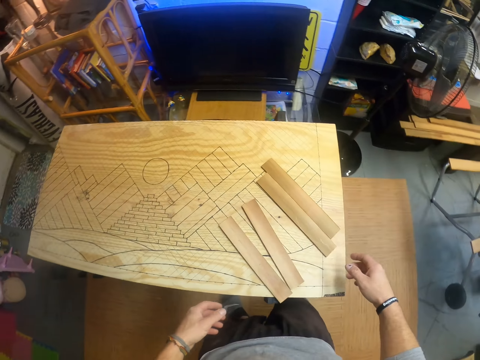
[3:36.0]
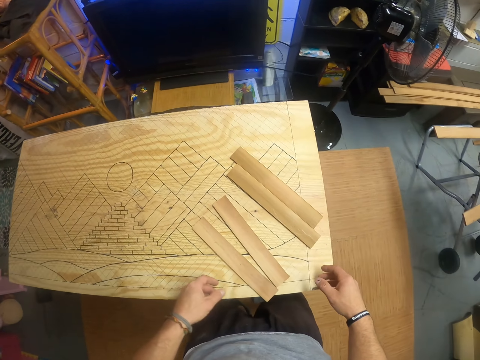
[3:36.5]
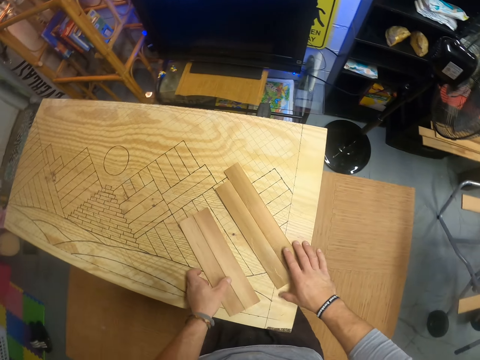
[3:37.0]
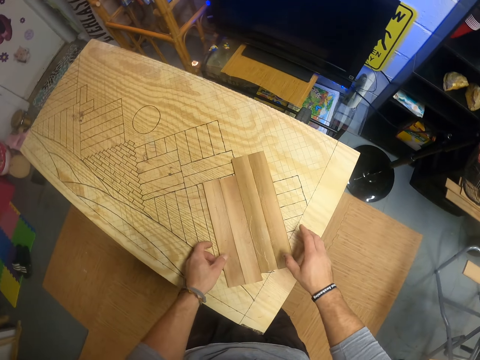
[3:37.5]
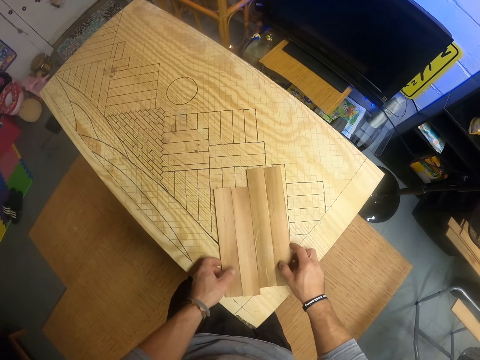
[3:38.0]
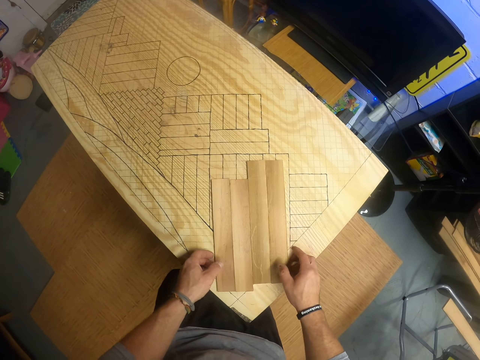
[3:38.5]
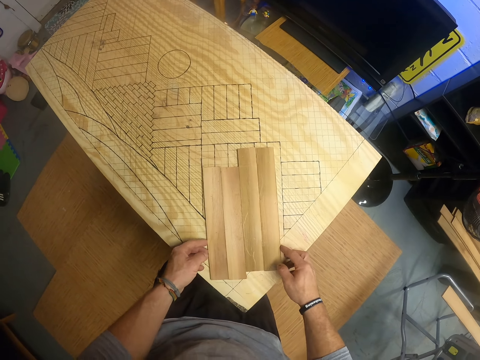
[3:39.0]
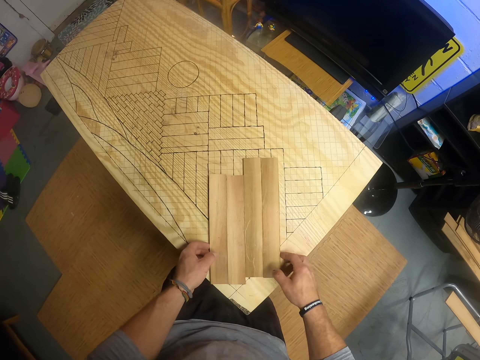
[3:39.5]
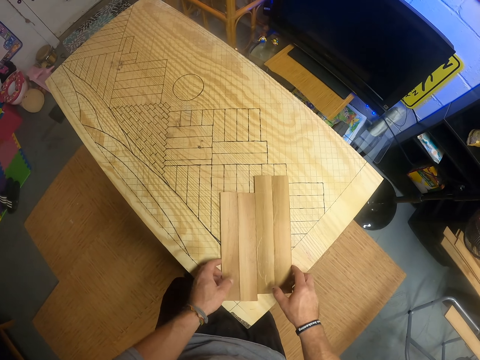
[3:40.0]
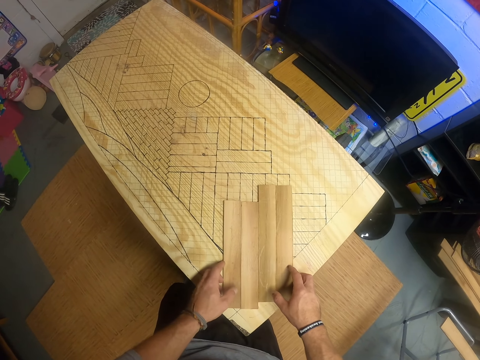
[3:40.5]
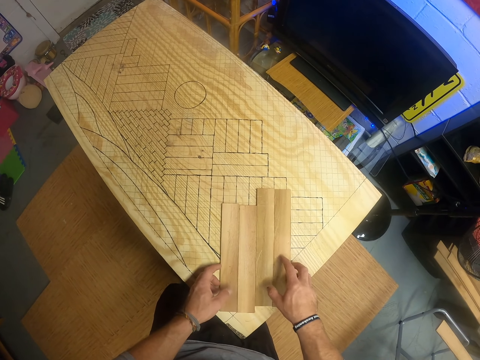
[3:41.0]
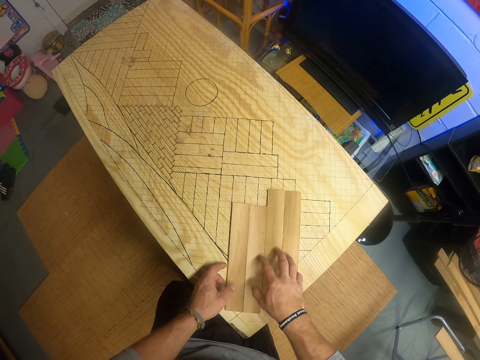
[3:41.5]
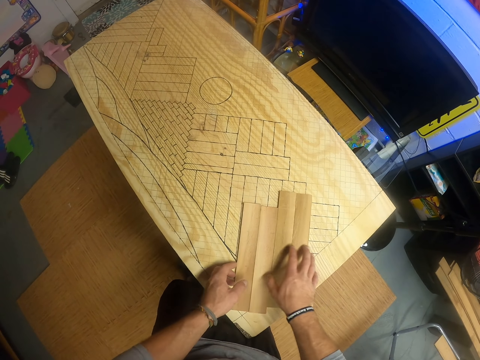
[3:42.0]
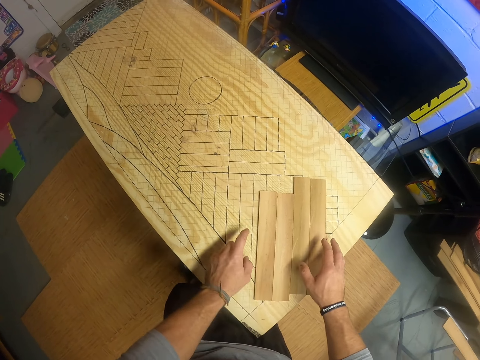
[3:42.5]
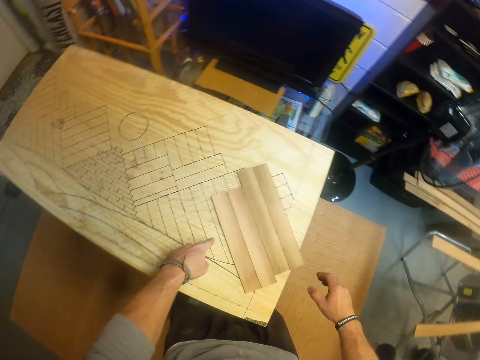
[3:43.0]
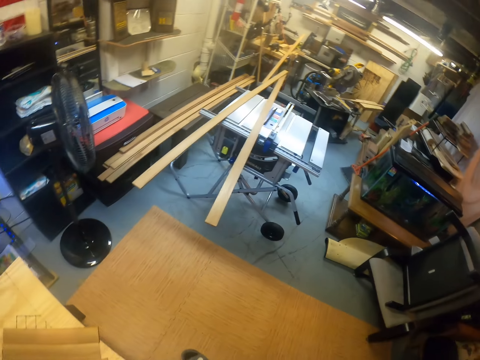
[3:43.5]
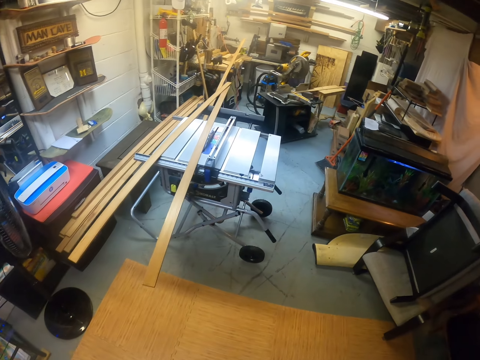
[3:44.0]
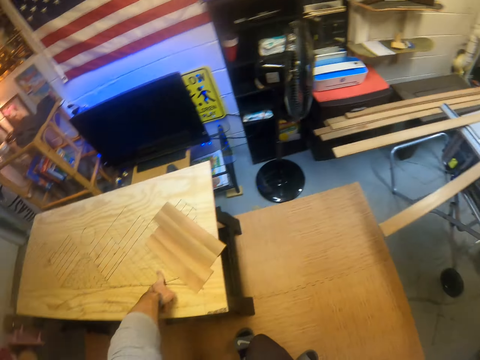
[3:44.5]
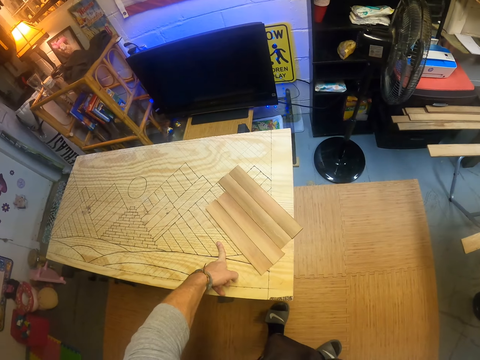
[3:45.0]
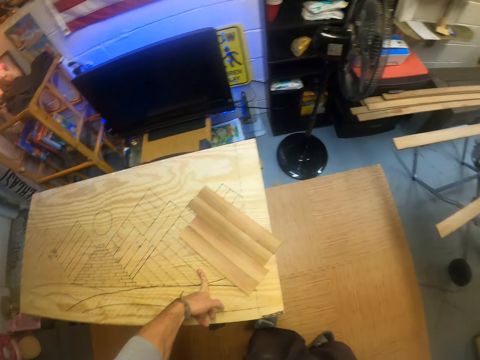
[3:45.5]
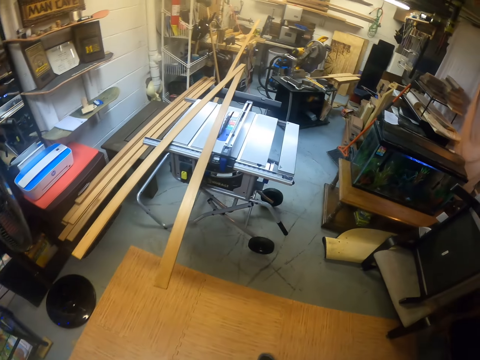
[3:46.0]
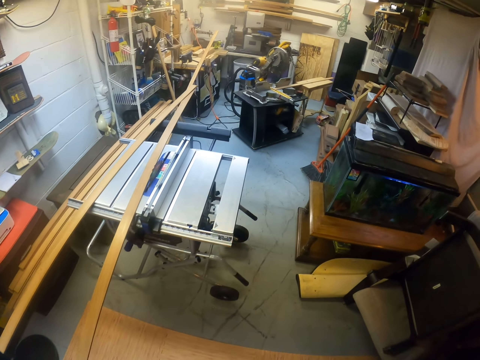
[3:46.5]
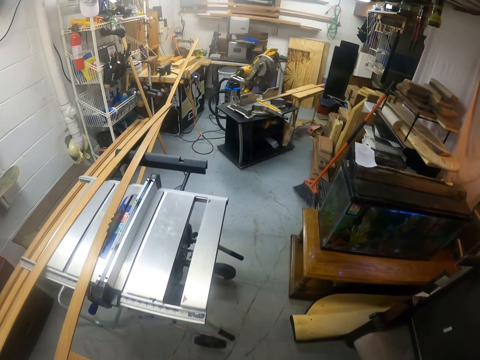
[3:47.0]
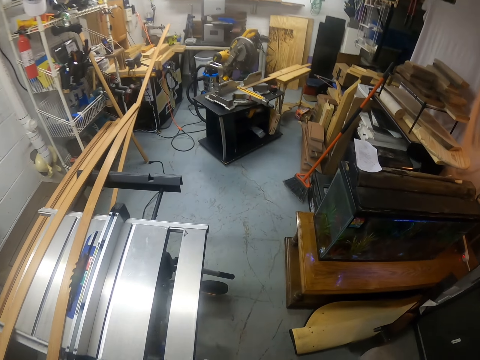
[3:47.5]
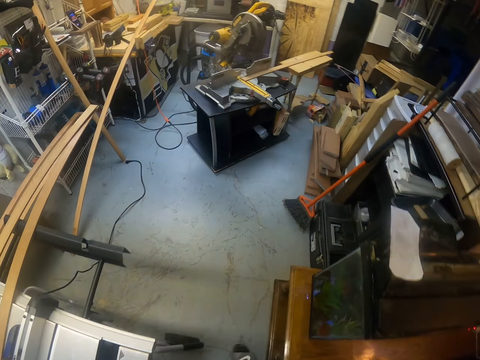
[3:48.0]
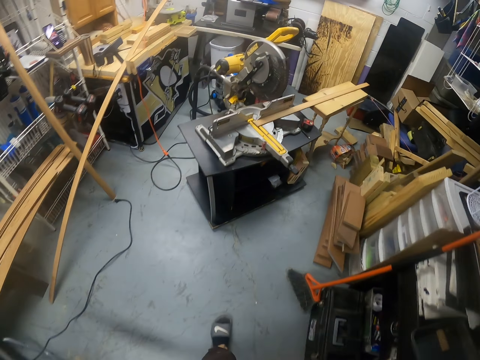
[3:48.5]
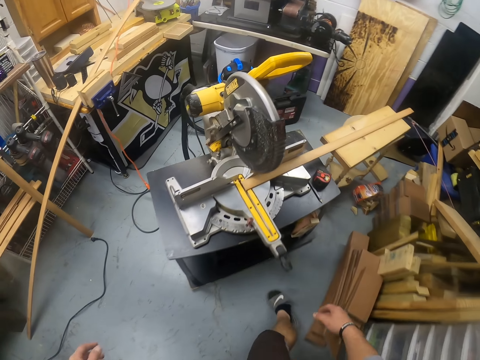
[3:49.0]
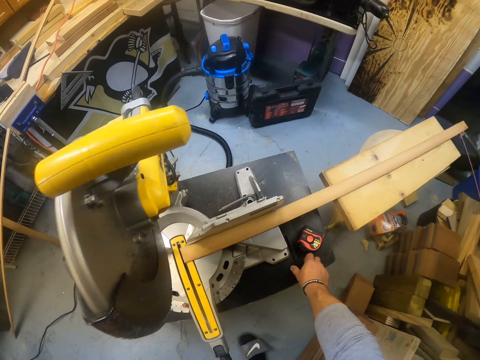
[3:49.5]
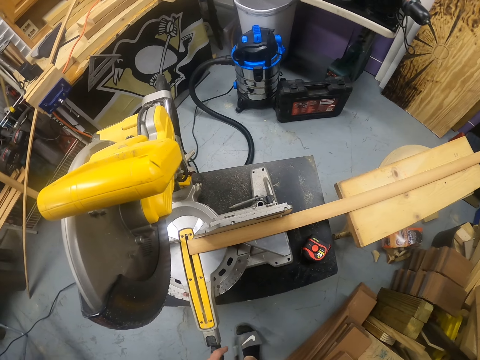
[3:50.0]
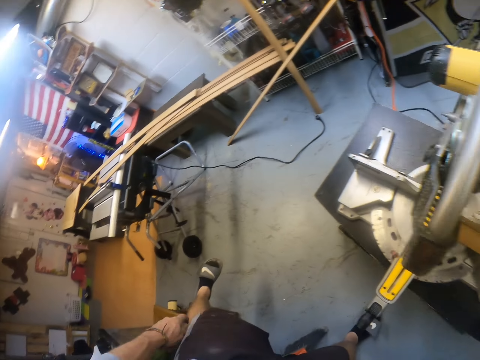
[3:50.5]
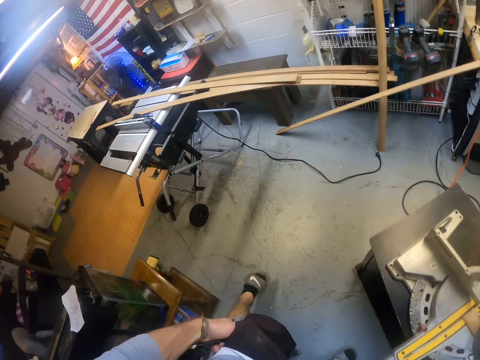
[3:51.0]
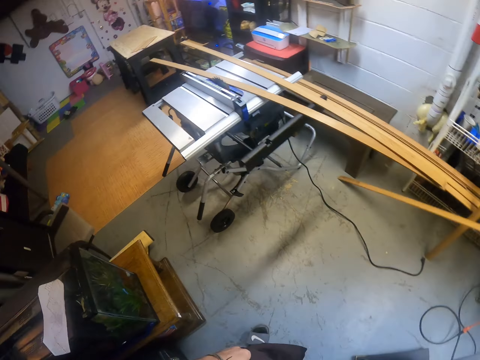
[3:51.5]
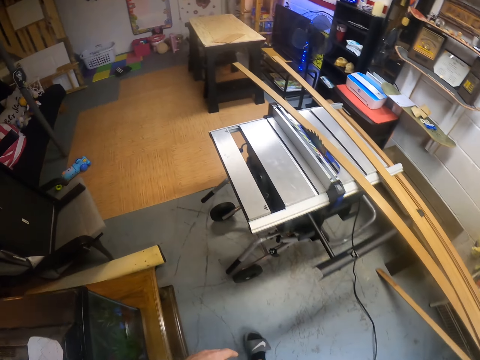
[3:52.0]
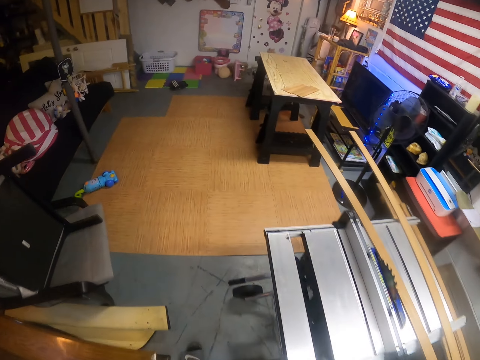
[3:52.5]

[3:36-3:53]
The camera wearer drops the pieces of wood on a plywood with both hands. He piles the pieces of wood together with both hands. He looks around. He touches the plywood with his left hand. He moves towards the cutting machine. He picks the pencil or tape measure from the circular saw table with his right hand.

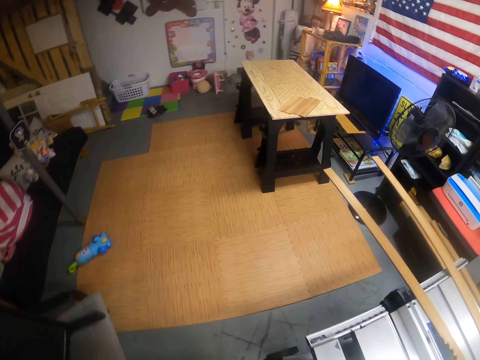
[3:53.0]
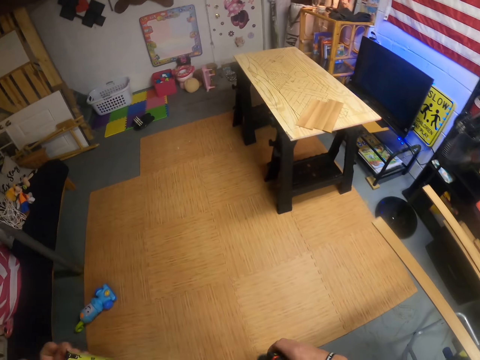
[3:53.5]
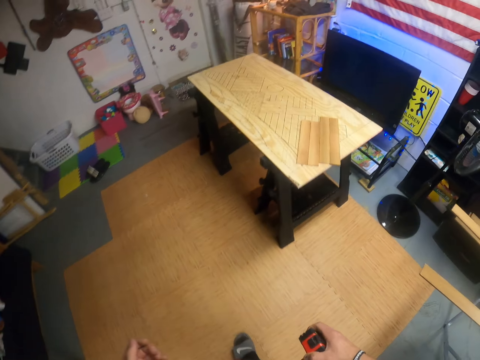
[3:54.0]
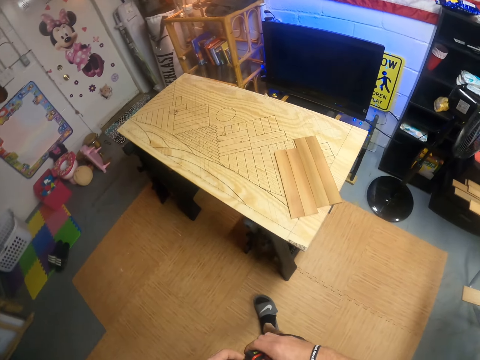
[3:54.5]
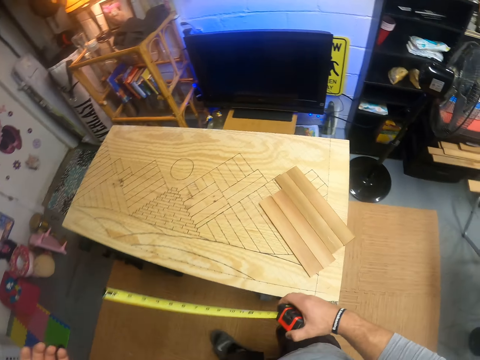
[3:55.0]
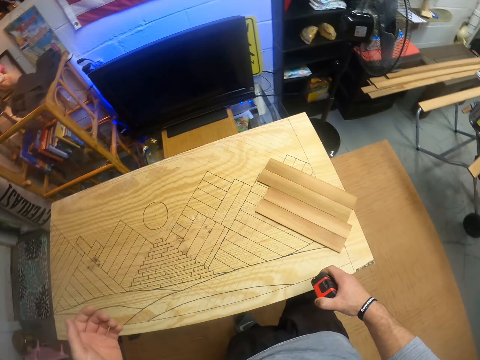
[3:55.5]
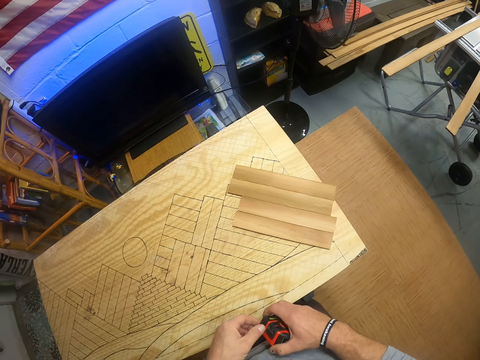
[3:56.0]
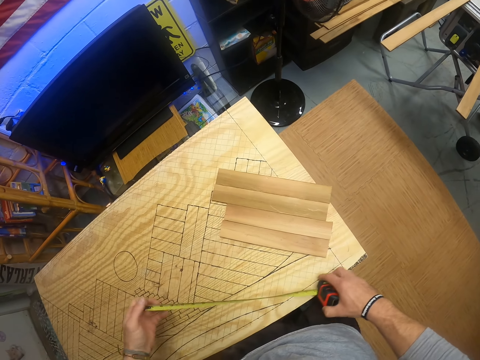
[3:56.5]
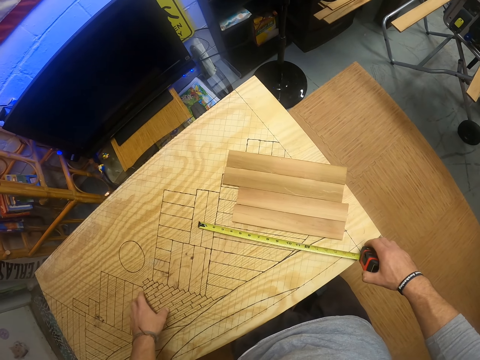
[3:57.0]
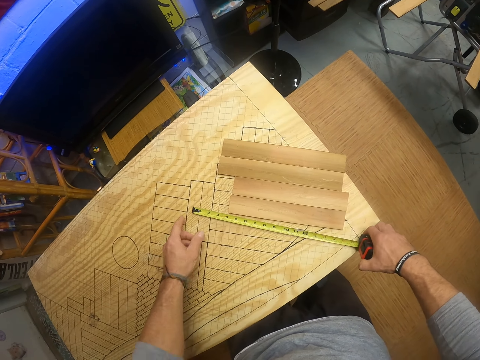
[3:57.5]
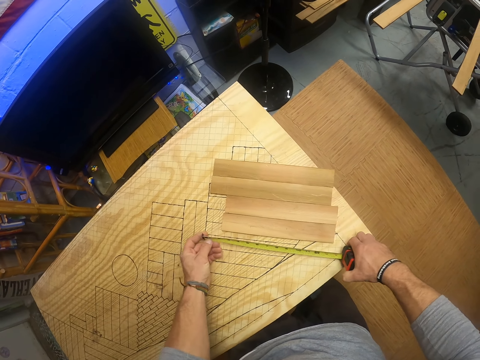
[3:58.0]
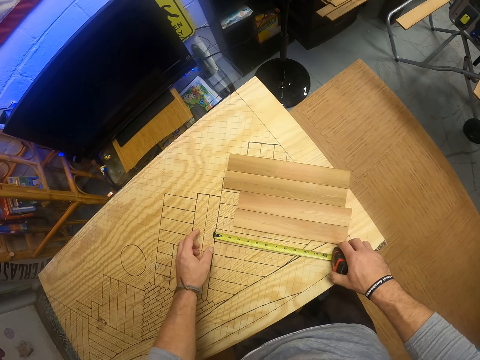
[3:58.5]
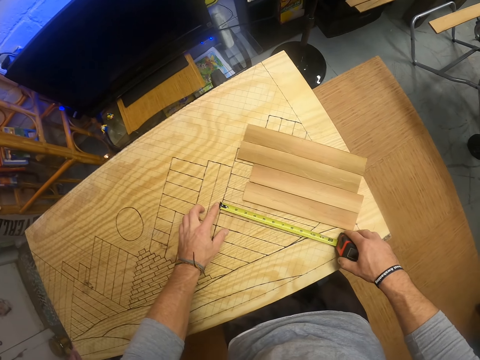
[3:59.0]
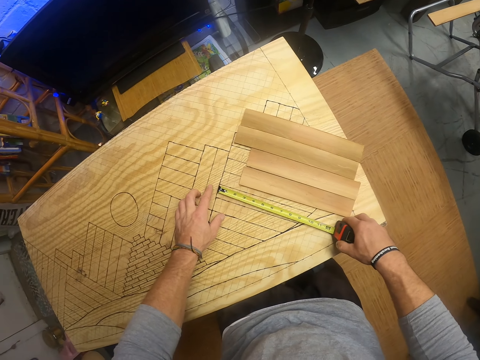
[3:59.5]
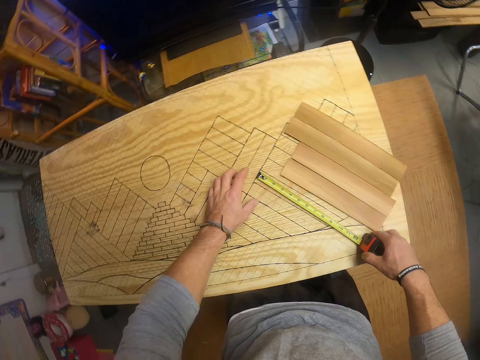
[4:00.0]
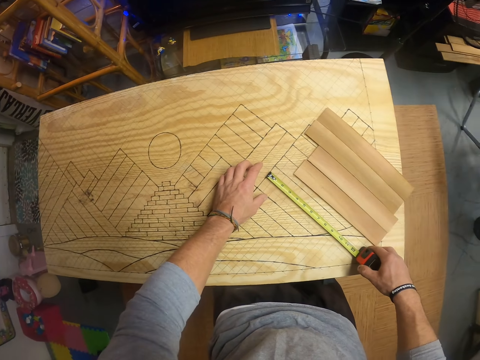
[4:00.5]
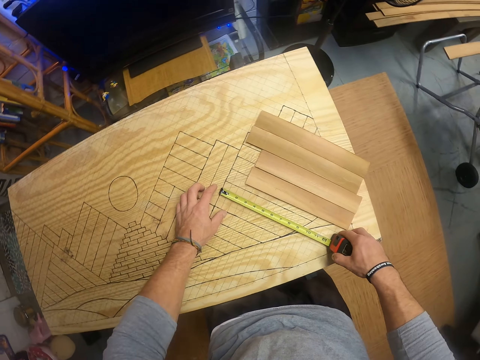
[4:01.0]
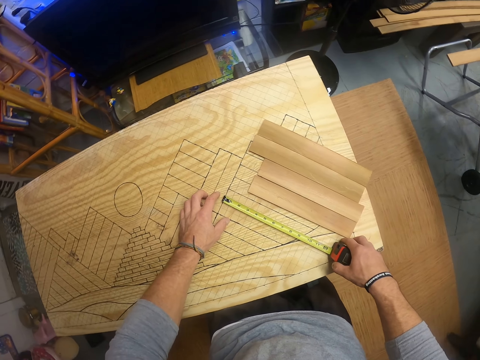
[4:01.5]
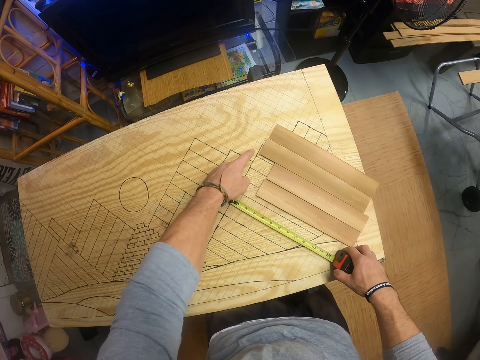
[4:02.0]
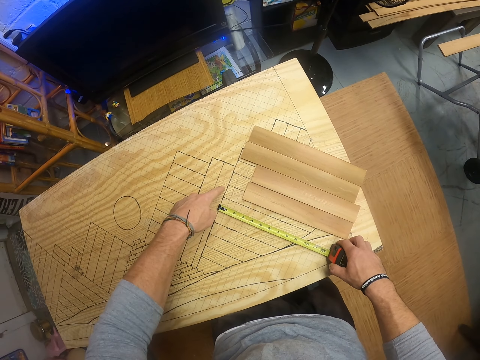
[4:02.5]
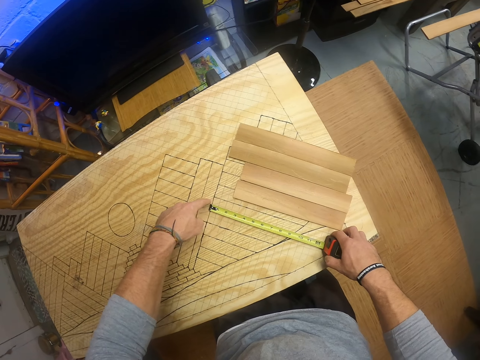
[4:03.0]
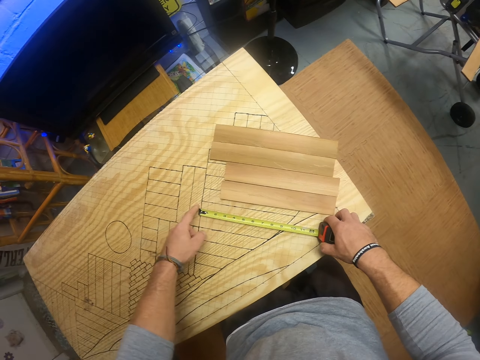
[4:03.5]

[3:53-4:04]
The camera wearer holds the tape measure with his right hand. He measures the plywood with the tape measure in his right hand and his left hand on the plywood. He measures the drawing on the table.
